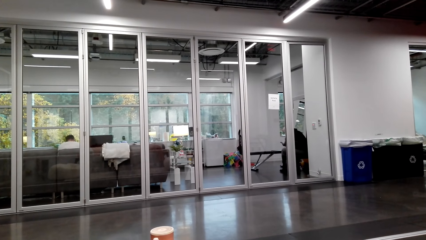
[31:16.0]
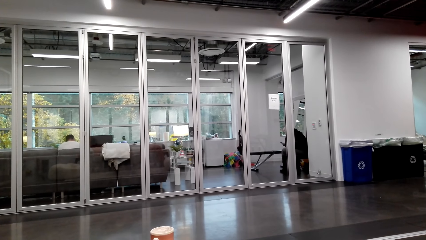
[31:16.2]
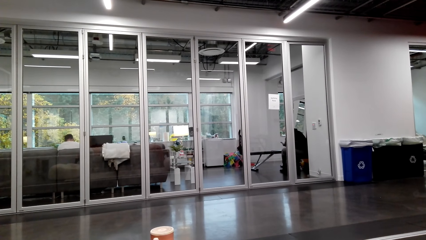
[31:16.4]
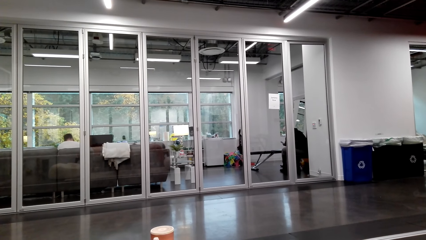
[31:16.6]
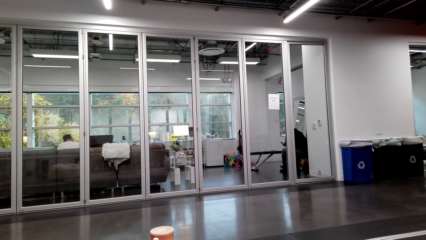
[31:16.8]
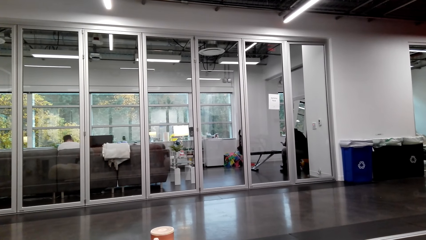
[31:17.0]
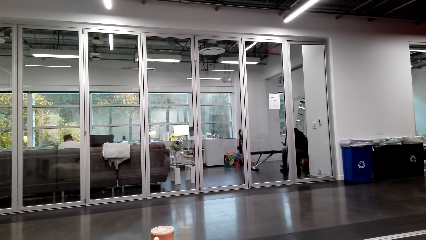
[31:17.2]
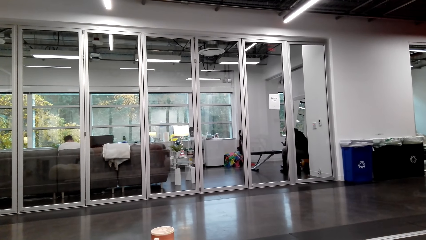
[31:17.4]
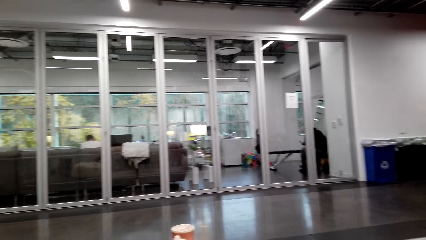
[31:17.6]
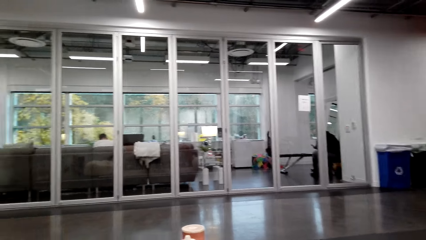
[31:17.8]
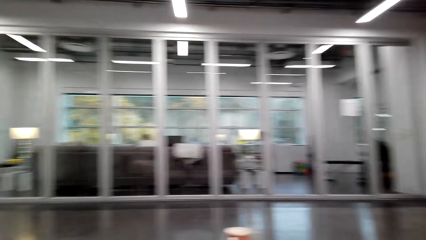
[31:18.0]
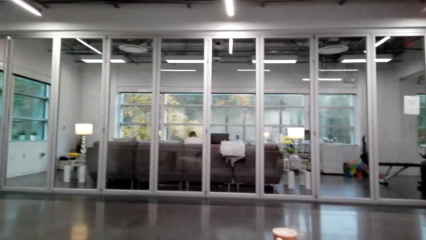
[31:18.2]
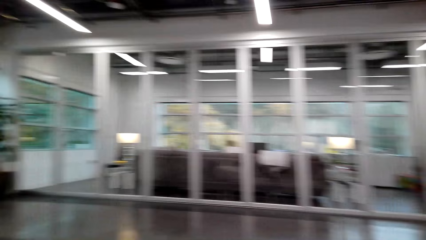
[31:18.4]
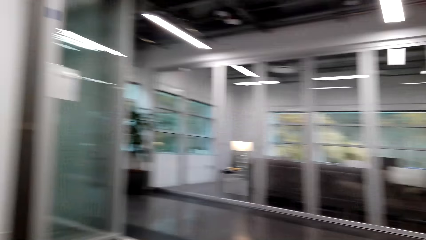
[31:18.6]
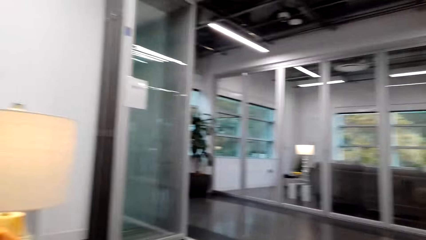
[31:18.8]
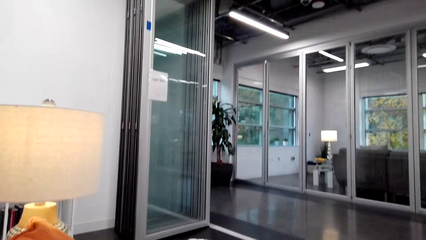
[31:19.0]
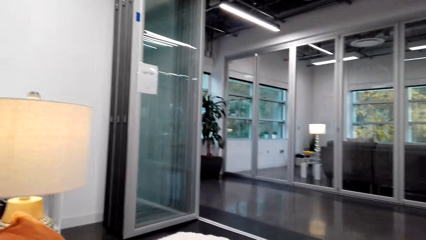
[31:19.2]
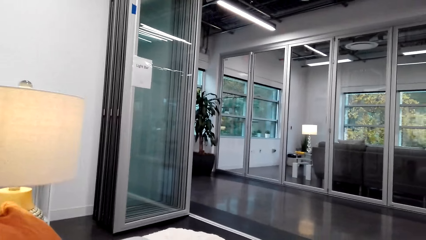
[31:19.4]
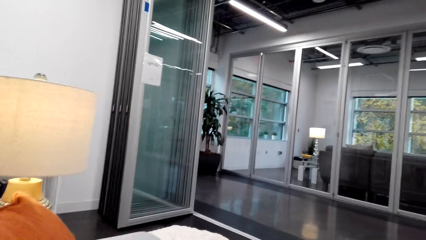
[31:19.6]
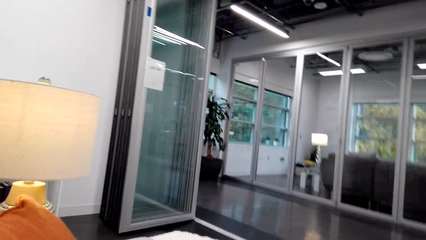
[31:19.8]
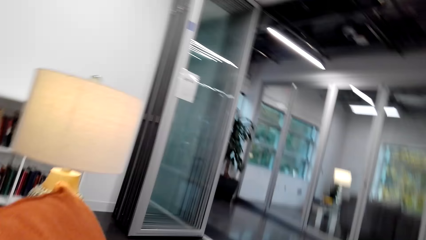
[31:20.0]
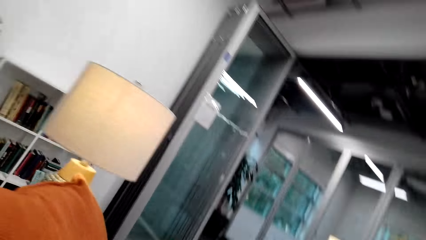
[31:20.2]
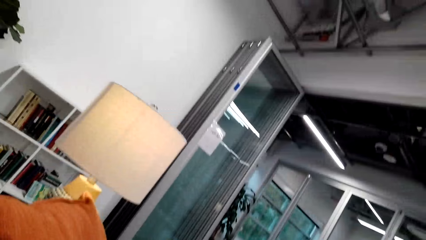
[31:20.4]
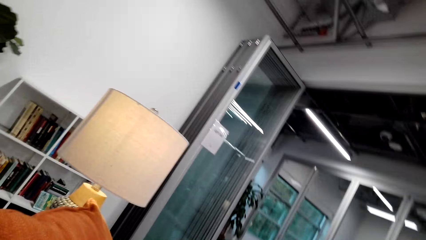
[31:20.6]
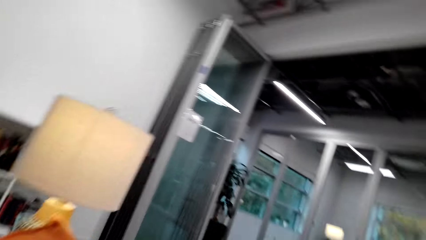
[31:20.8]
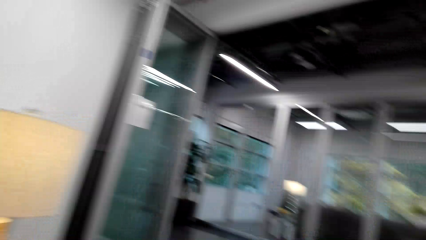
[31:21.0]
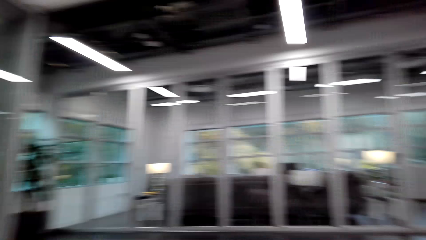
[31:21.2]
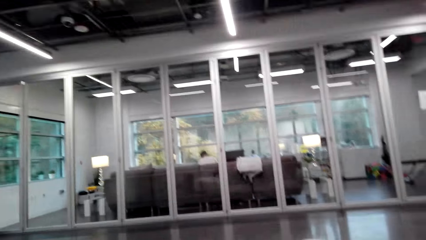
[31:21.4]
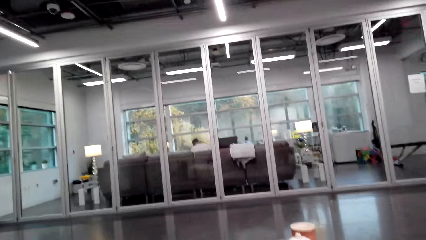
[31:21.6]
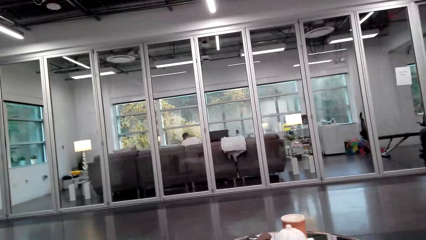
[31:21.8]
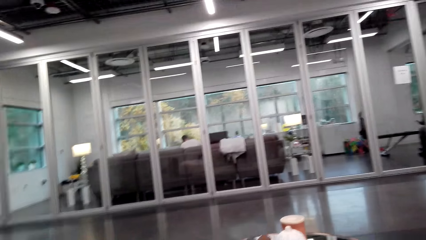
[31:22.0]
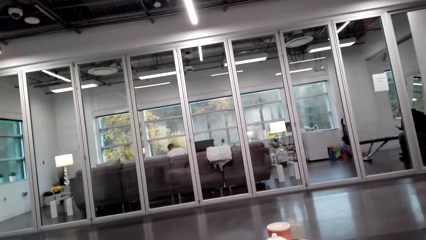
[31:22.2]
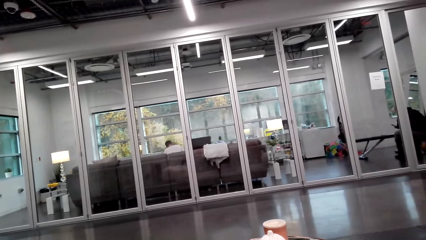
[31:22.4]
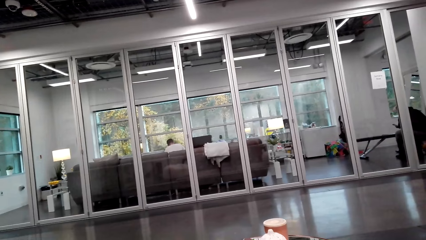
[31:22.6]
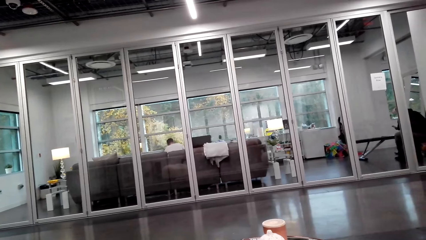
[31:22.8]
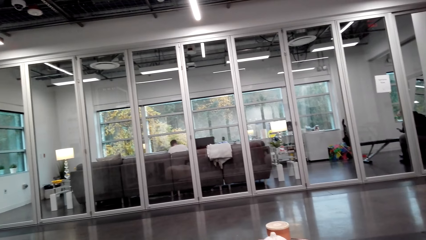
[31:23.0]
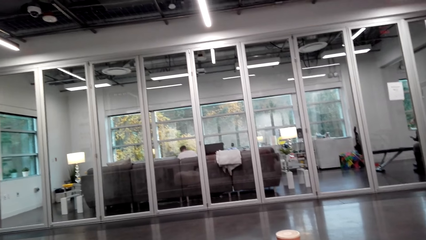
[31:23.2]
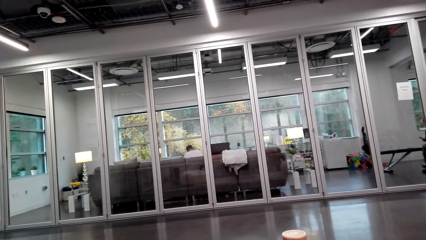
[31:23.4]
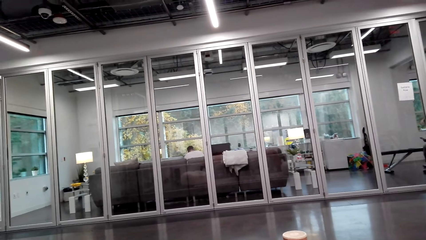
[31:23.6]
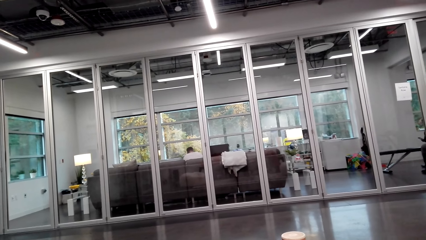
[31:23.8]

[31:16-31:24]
The camera wearer looks around.

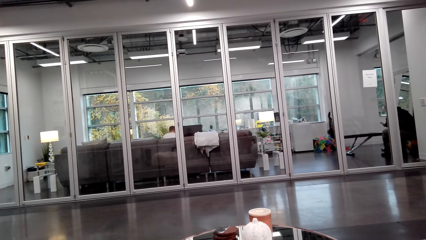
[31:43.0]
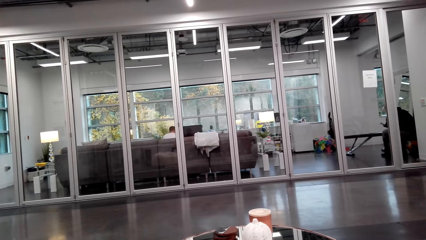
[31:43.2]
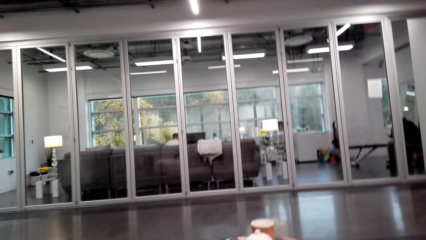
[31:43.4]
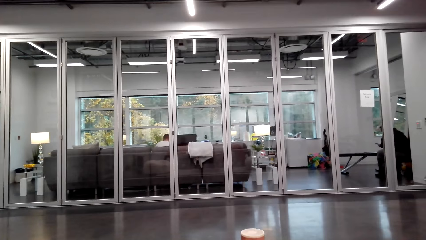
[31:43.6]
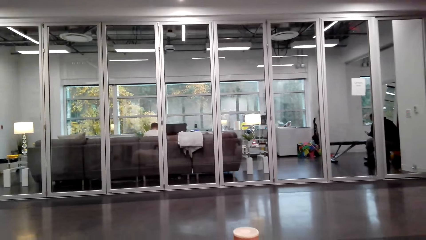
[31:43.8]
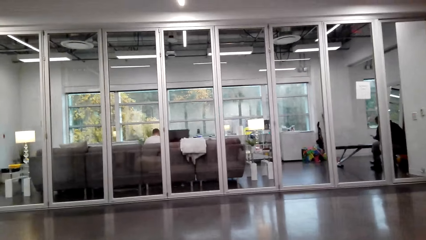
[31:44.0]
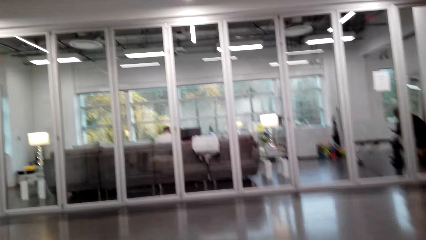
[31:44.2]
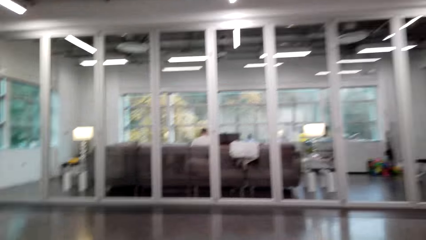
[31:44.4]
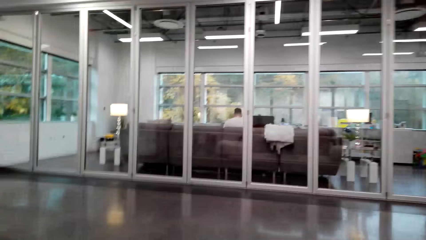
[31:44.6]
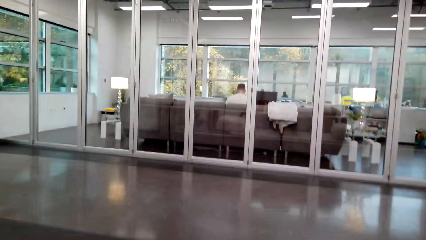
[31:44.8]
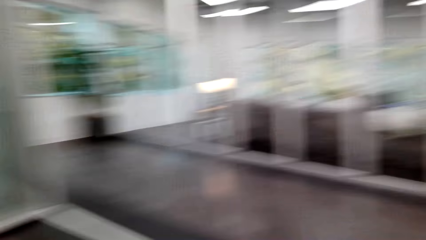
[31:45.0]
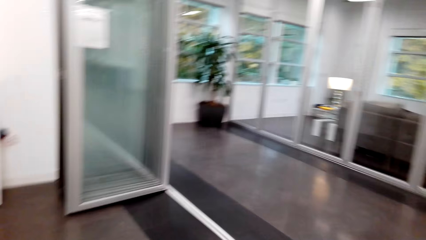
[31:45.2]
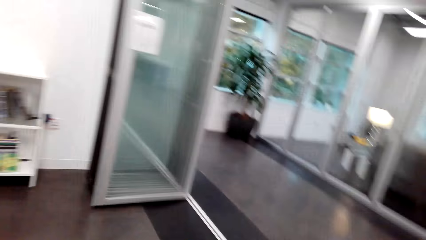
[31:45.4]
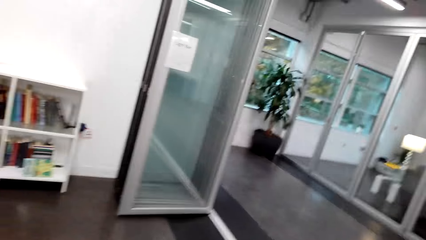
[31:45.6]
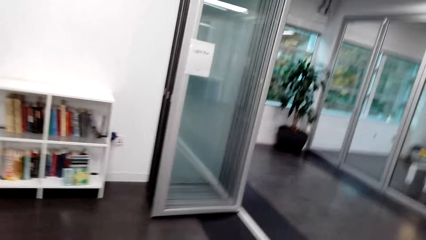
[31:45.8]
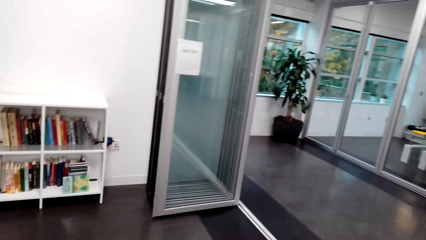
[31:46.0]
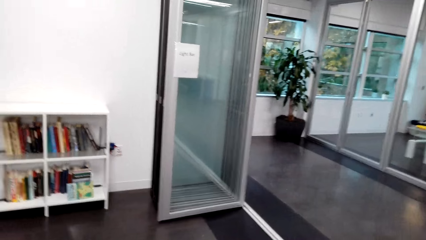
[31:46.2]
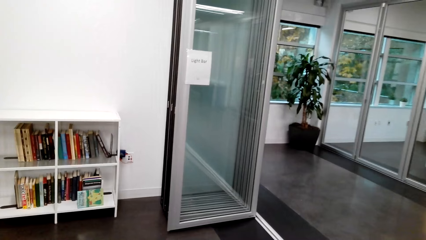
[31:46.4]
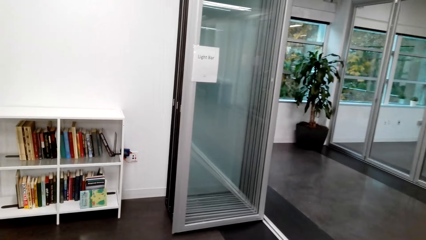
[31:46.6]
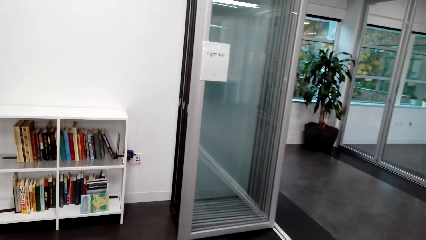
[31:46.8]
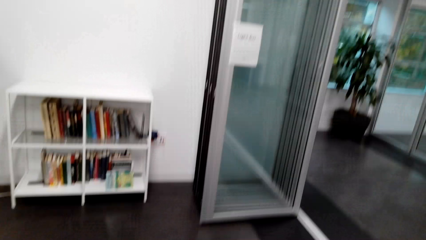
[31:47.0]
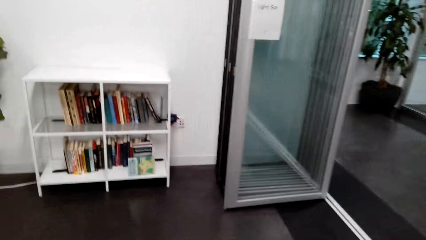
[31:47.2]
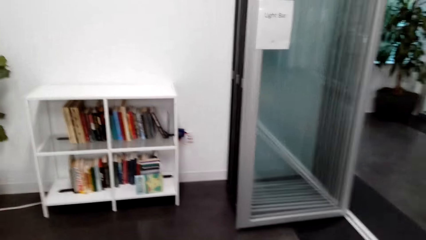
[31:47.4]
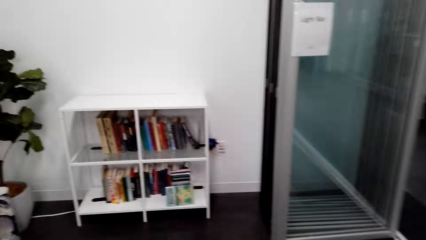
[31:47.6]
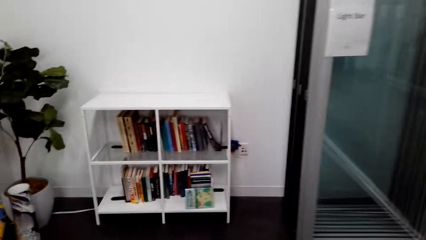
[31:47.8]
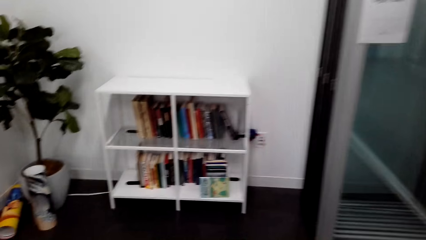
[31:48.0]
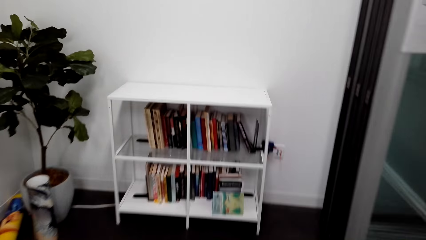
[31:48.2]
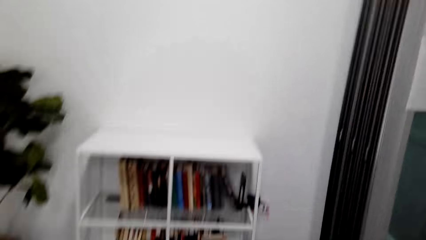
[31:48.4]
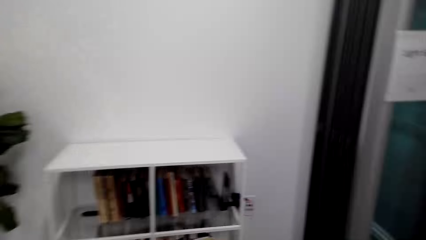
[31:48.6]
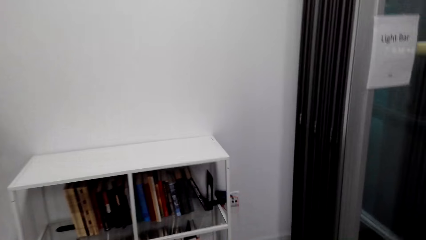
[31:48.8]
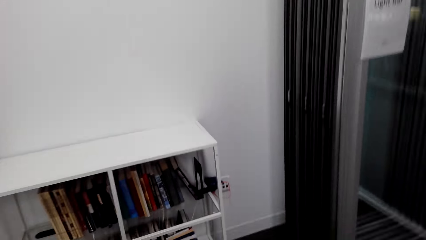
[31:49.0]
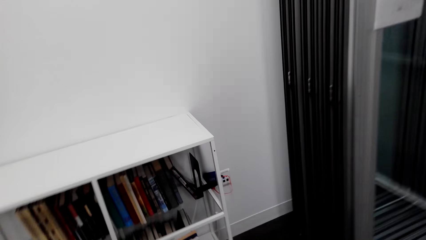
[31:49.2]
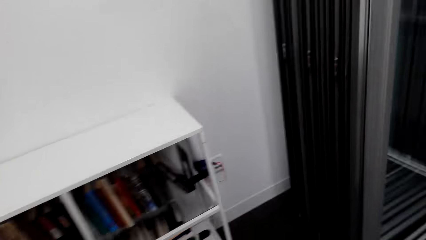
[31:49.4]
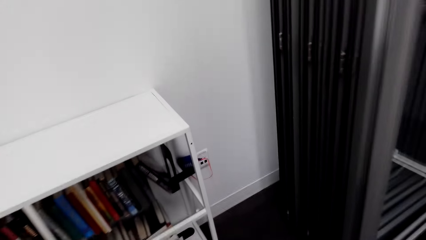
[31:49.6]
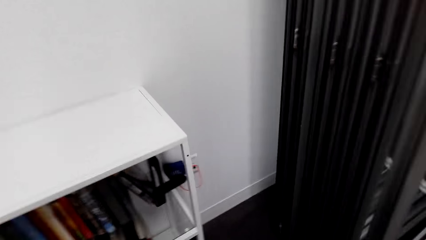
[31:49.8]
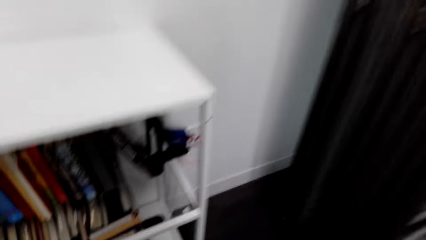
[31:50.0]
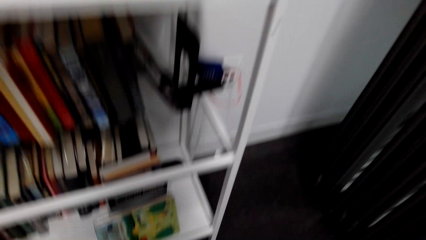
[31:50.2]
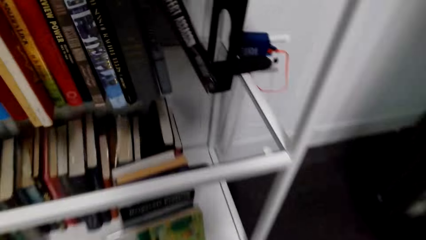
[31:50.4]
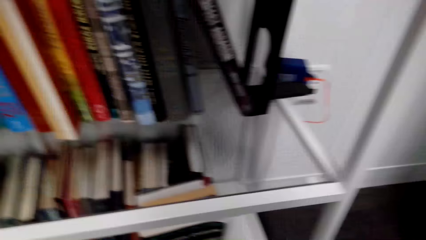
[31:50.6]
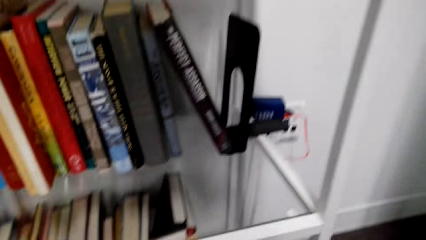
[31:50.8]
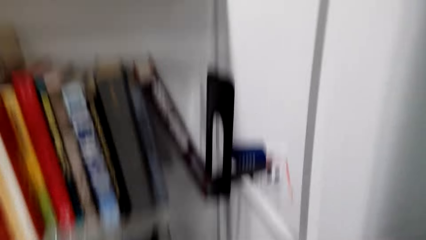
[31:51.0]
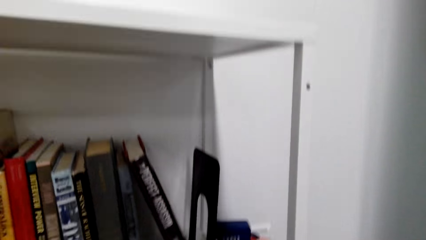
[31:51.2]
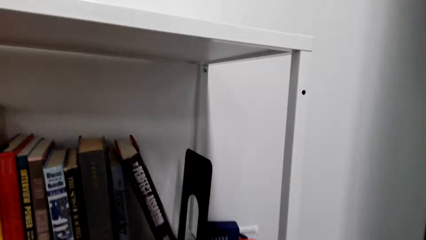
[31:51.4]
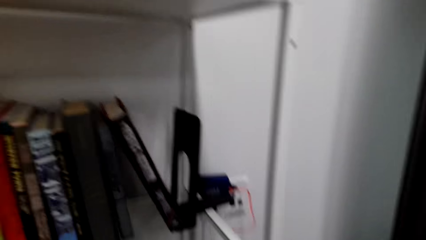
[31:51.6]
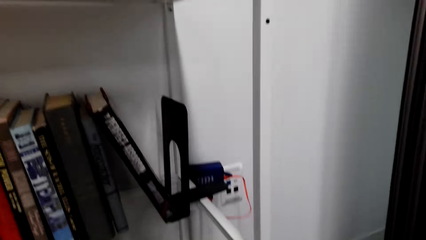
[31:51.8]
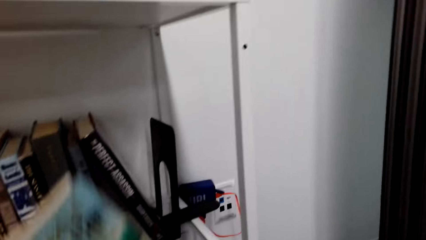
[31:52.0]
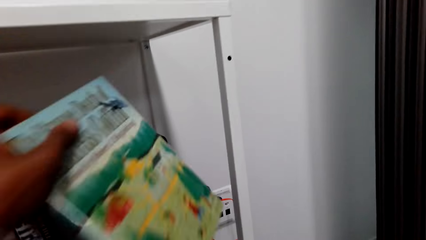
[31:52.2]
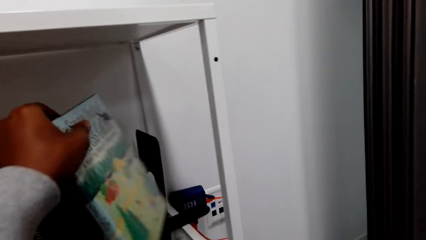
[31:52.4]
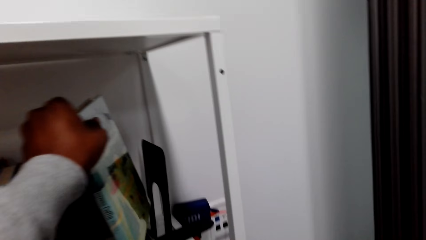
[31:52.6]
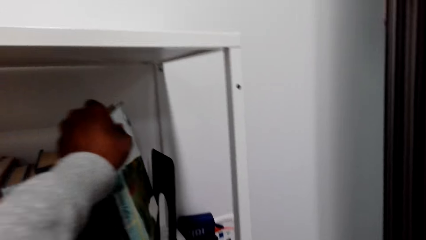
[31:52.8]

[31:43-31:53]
The camera wearer walks on the floor. They walk on the floor again. They move around.
